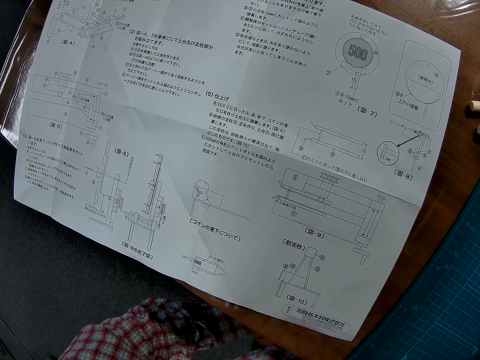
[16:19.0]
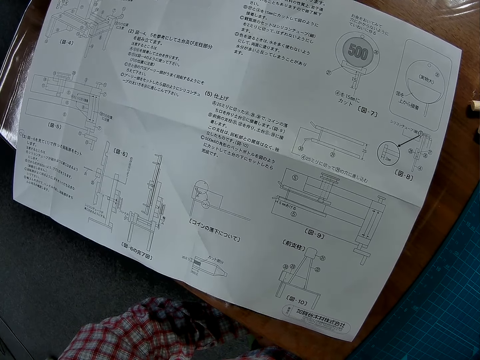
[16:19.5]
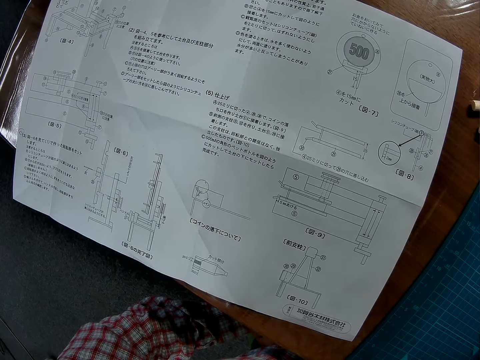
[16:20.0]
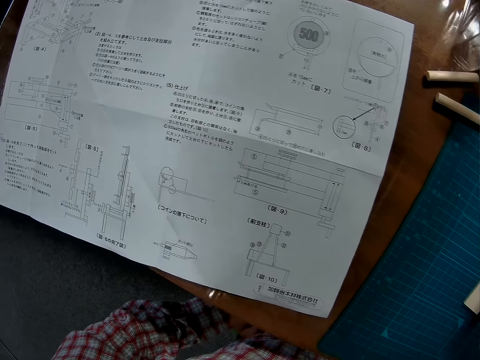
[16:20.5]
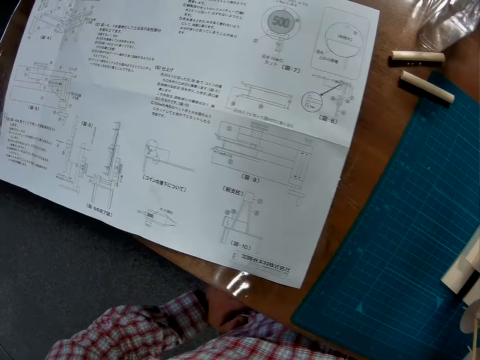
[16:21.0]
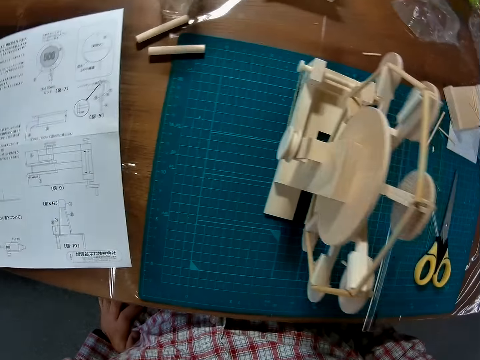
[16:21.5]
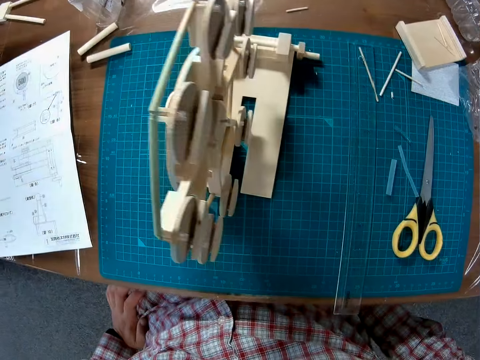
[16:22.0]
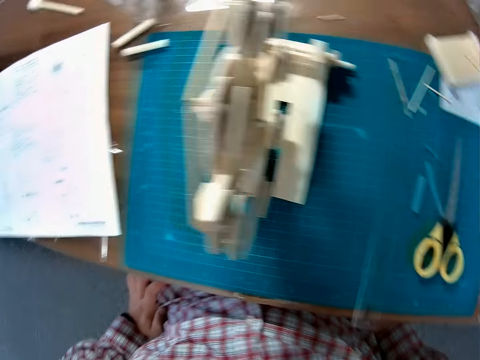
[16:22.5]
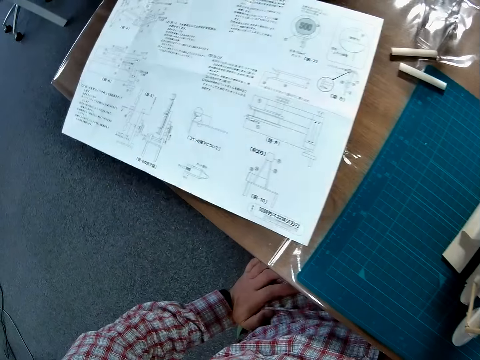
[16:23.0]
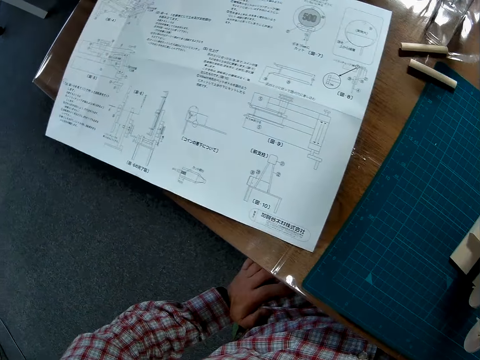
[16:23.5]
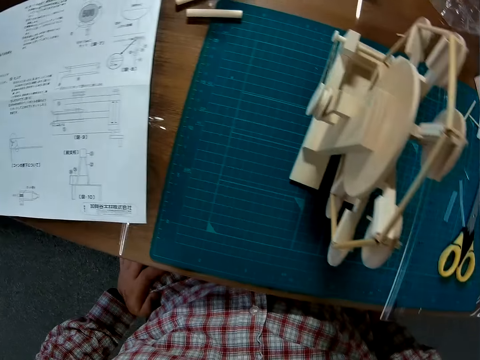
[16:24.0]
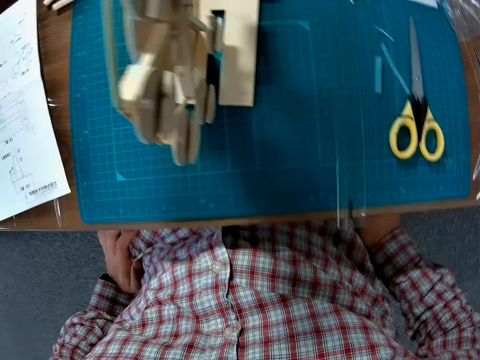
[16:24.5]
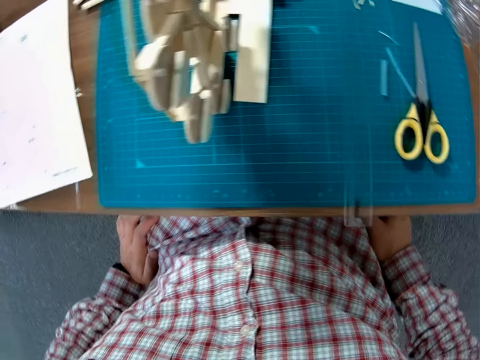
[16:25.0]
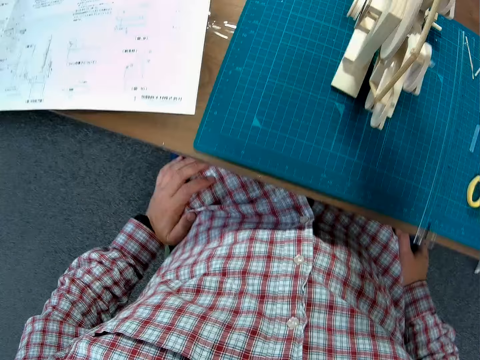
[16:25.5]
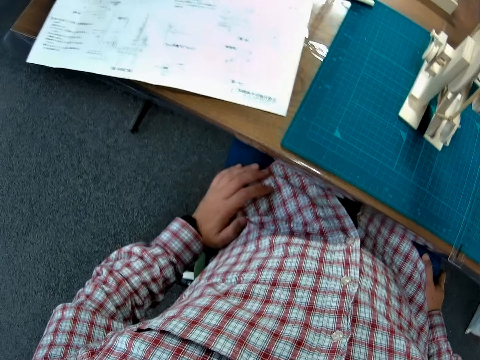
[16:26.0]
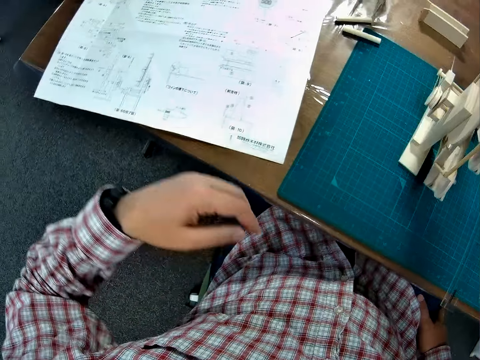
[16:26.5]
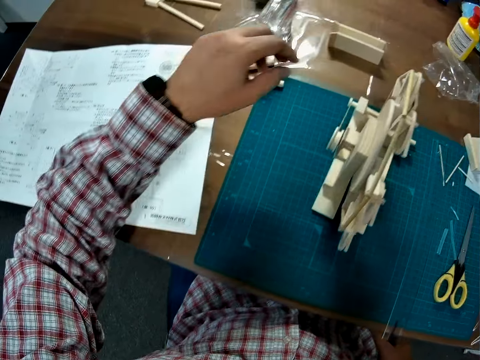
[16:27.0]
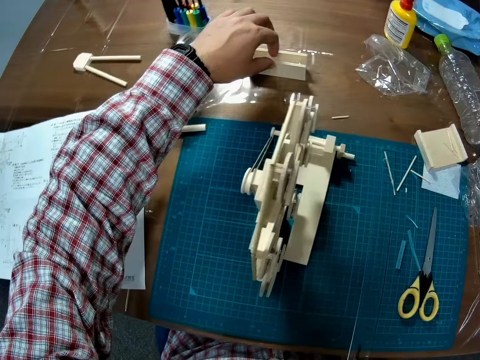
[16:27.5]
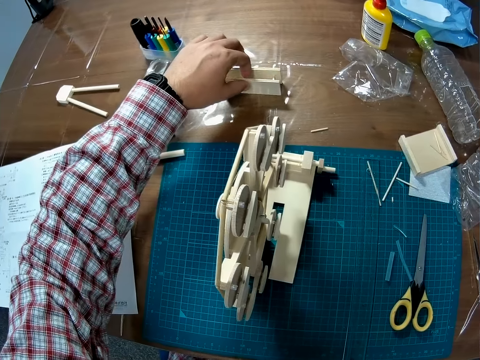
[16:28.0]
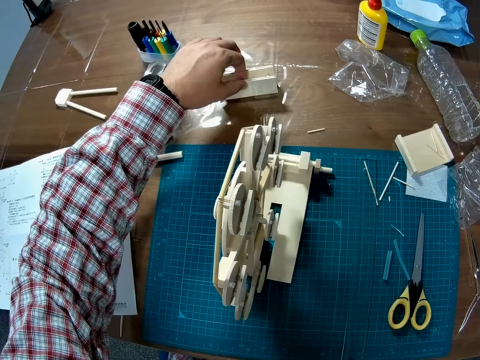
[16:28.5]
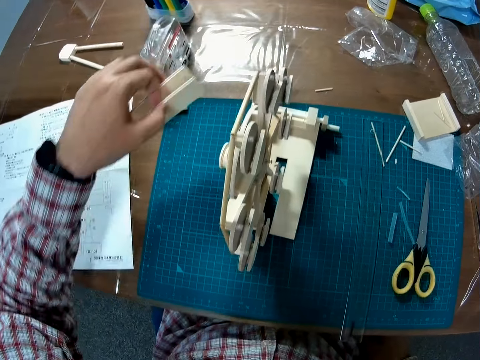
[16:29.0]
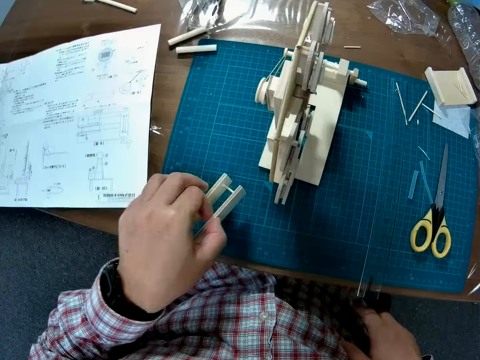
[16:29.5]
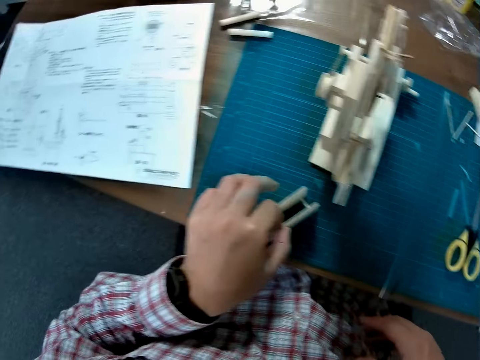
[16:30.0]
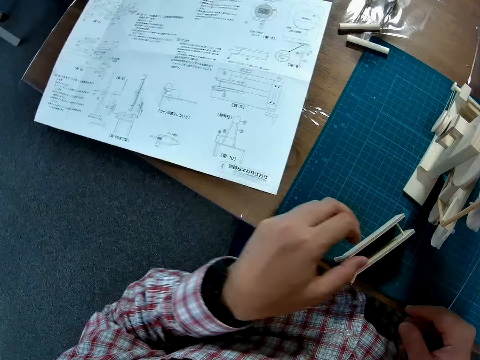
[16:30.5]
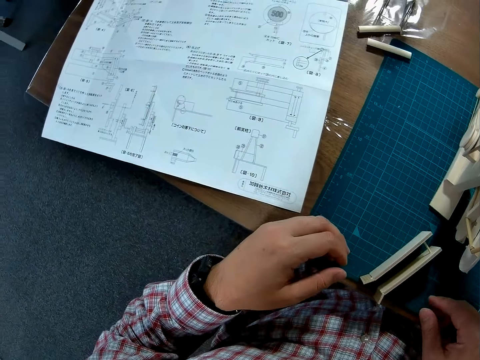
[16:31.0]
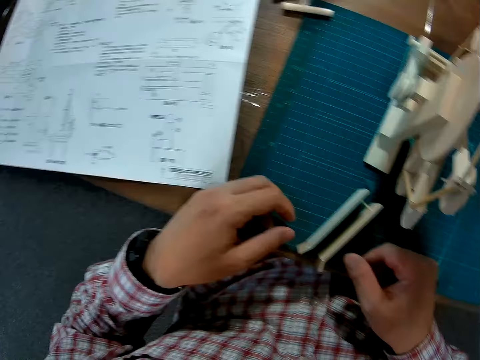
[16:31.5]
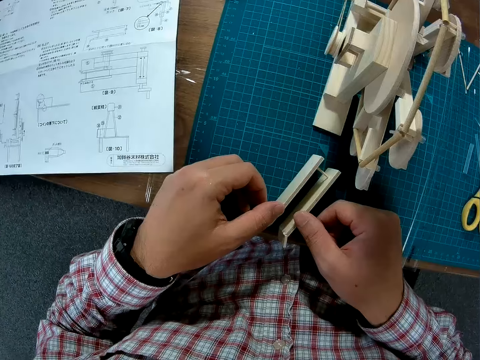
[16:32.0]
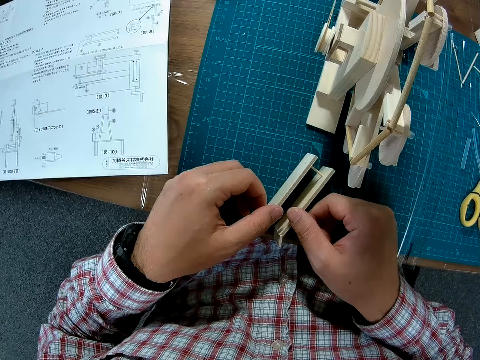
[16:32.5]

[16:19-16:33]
The camera wearer looks at the Ferris wheel model. They look at the manual. They look around. They pick up the model piece and put the model piece on the cutting mat. They touch the model piece.

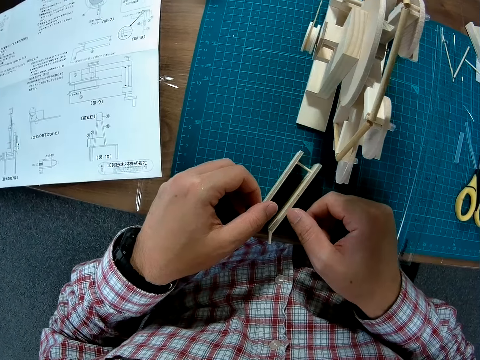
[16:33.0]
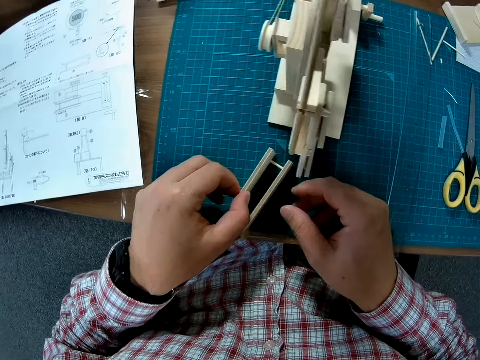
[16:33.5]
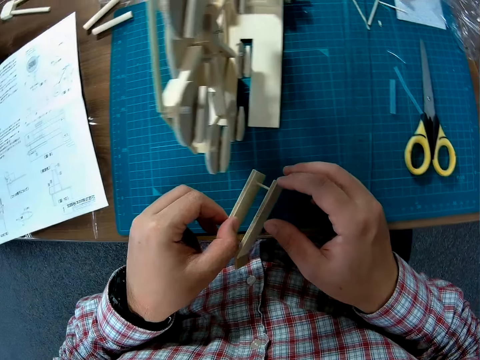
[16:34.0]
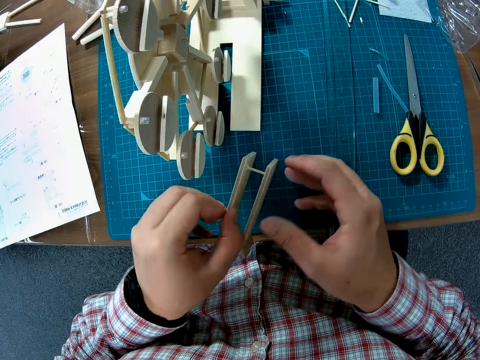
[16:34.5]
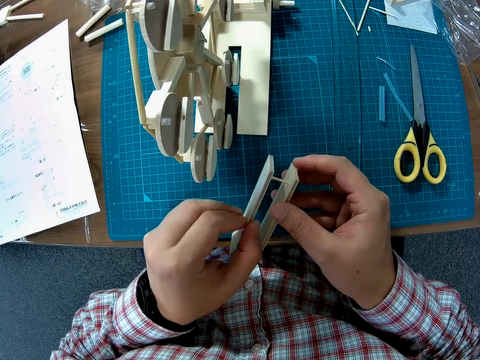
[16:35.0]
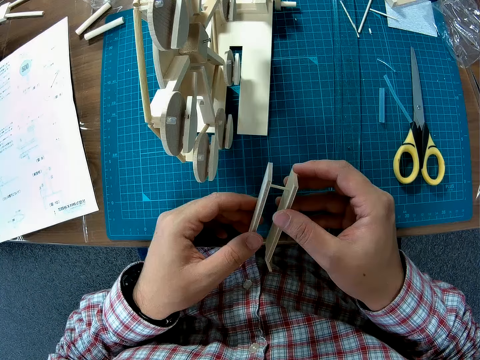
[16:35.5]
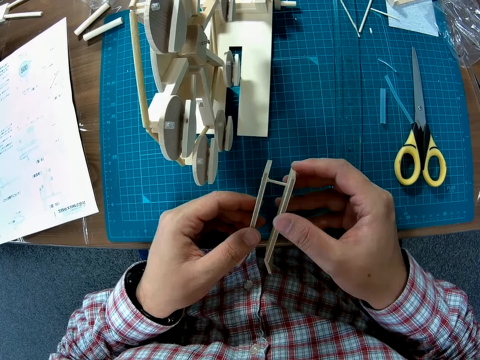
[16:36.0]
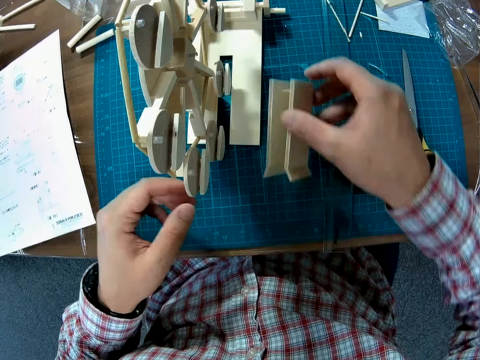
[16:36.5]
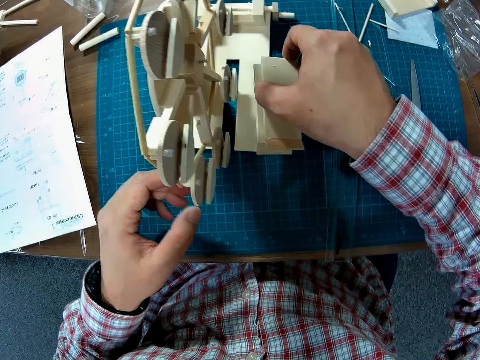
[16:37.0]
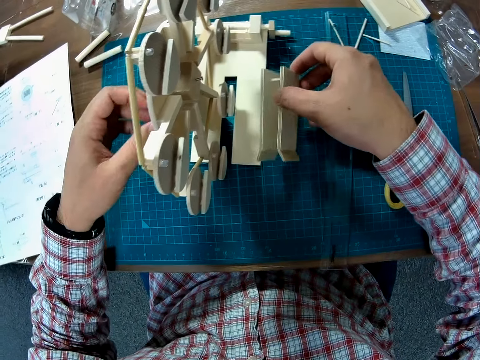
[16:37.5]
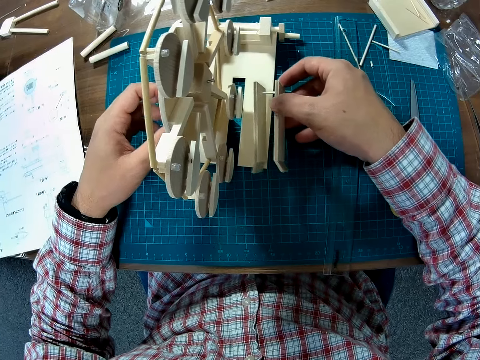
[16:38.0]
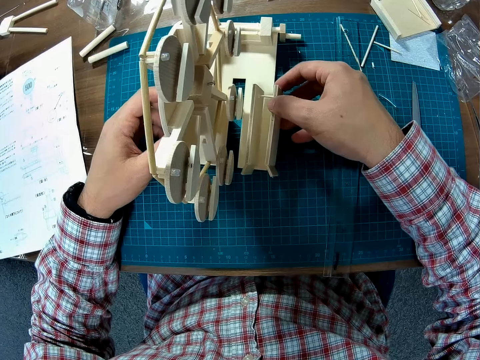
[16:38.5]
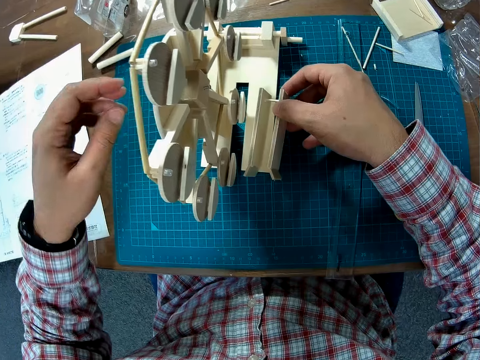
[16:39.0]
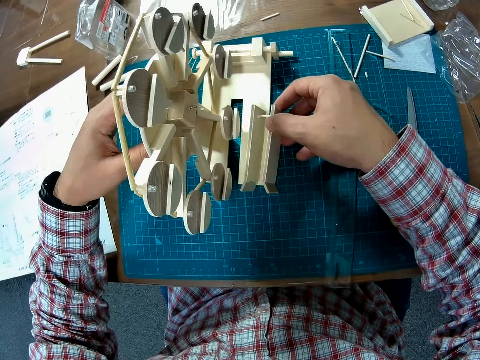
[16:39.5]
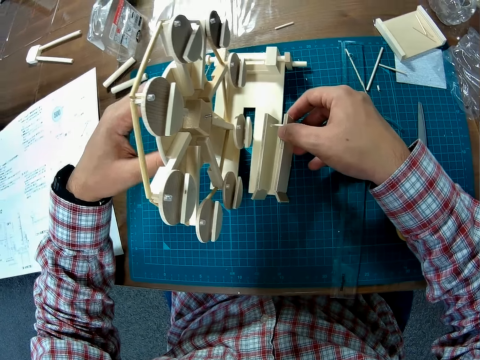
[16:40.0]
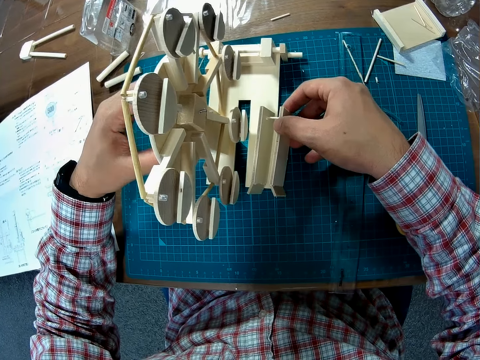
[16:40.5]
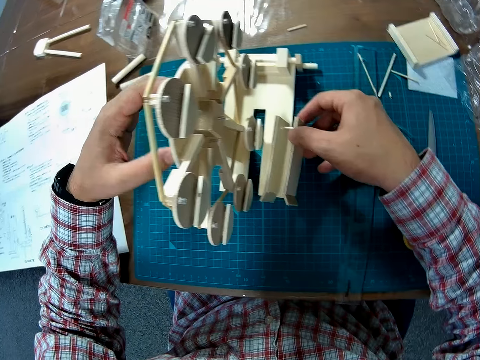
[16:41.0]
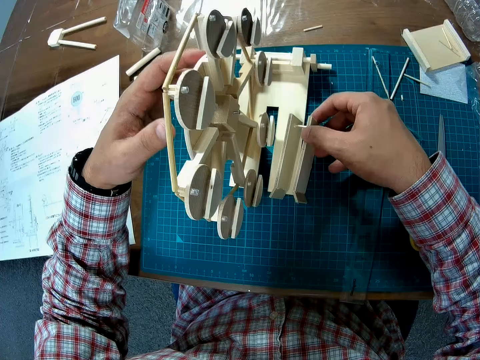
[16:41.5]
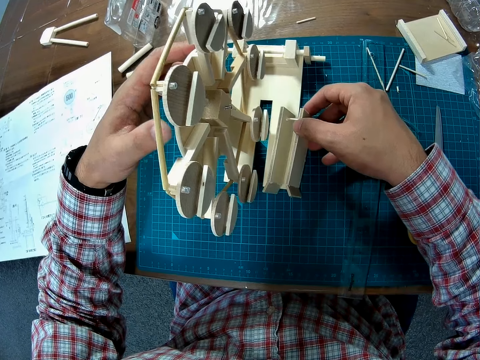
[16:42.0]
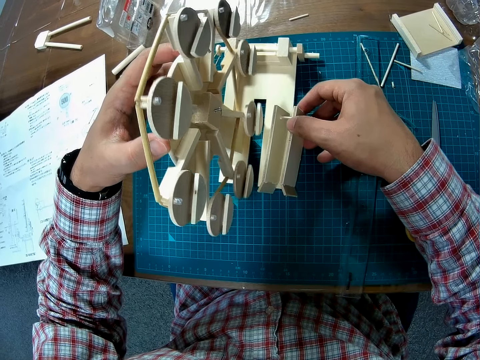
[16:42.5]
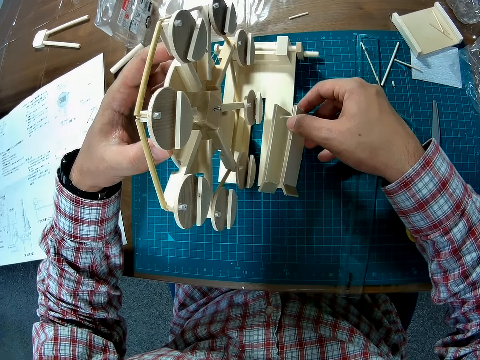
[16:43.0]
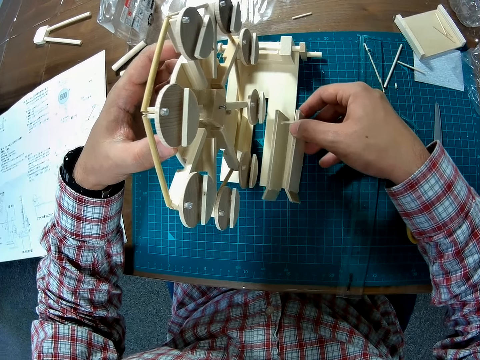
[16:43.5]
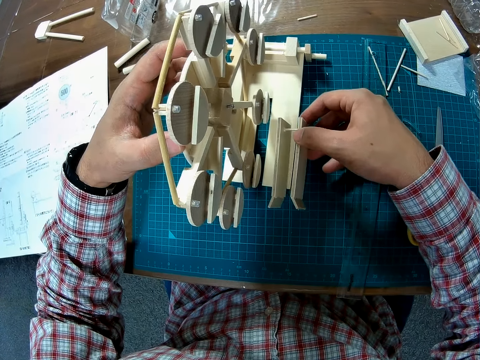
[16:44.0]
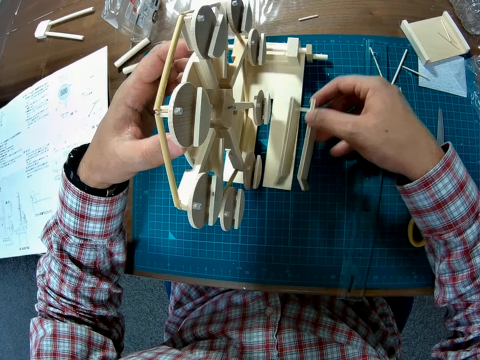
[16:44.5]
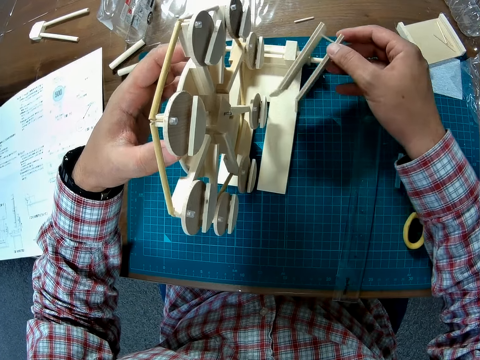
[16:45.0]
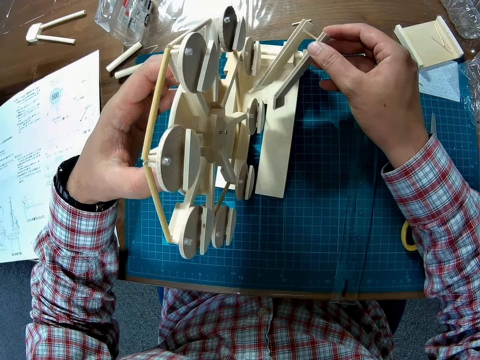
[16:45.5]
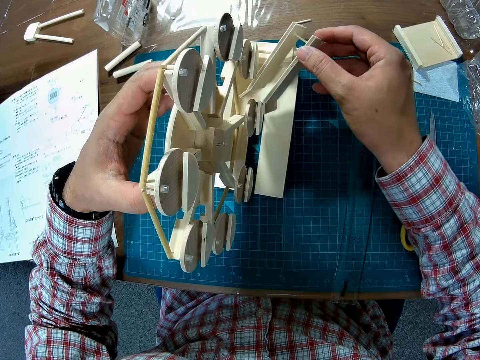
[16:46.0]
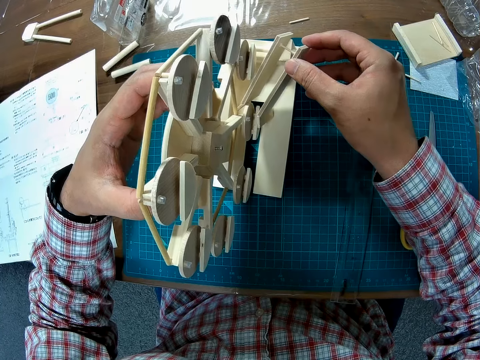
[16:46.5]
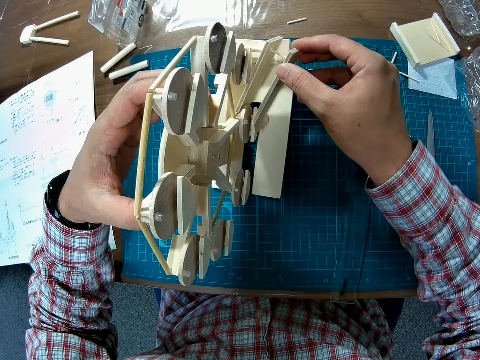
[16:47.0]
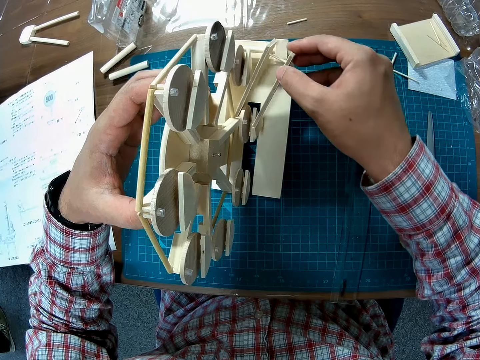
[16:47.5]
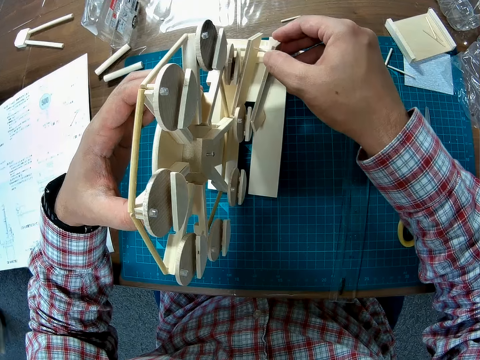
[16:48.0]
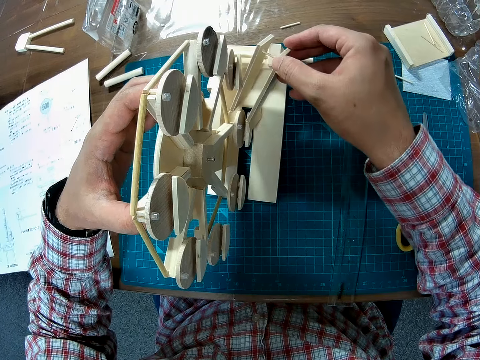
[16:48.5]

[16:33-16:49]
The camera wearer lifts the model piece or piece of wood. They pass the model piece to the right hand. They put the model piece on the Ferris wheel model or crafted wood. They touch the Ferris wheel model. They attach the wood to the crafted wood. They put the model piece on the Ferris wheel model.
